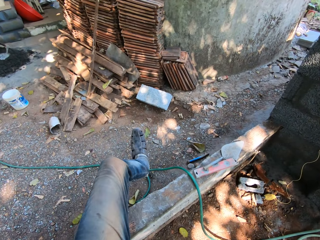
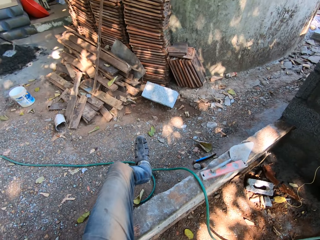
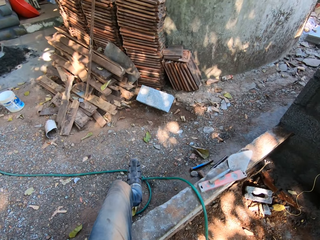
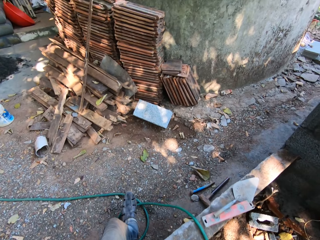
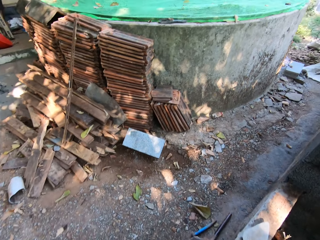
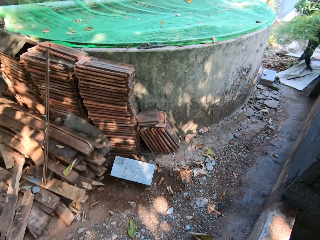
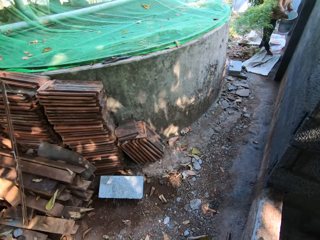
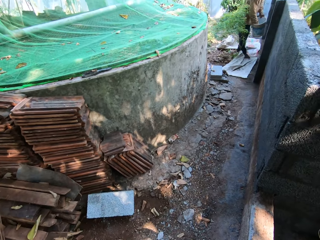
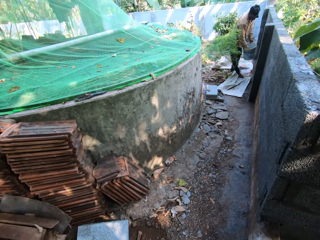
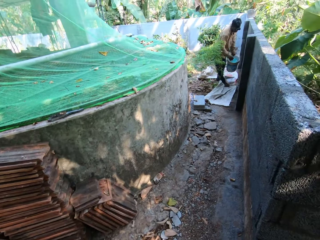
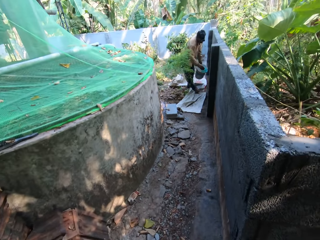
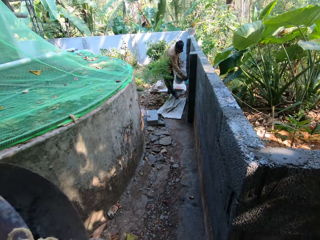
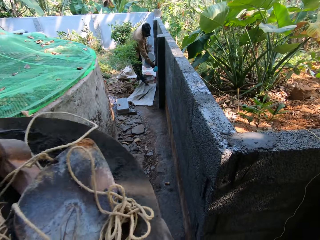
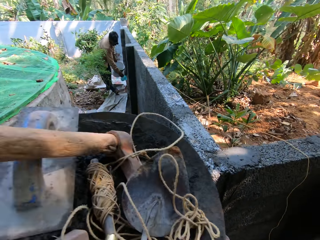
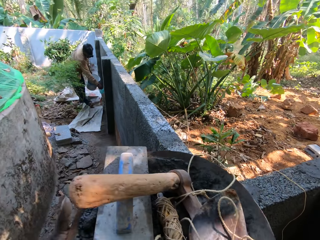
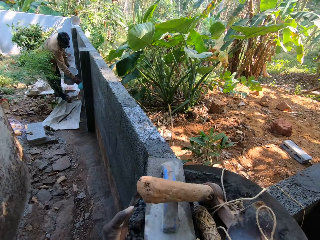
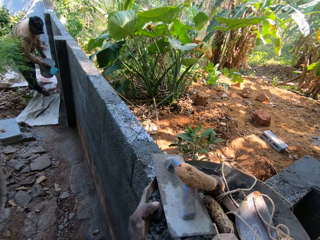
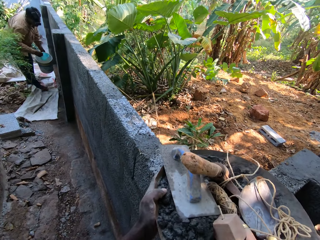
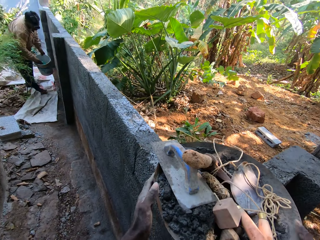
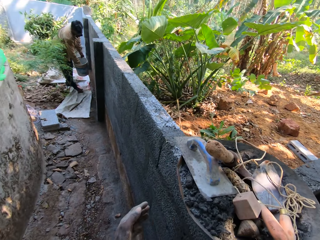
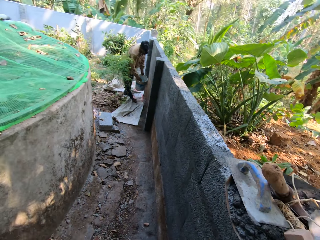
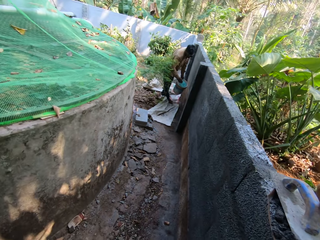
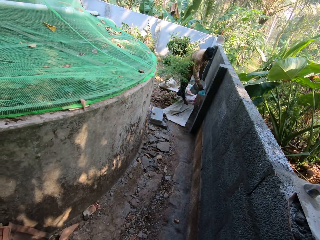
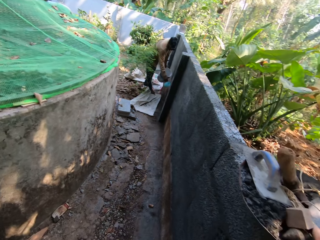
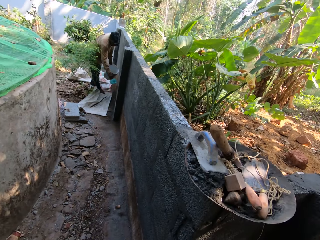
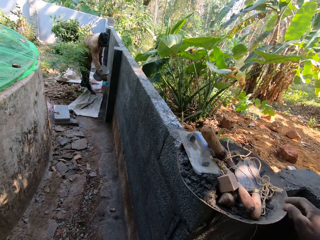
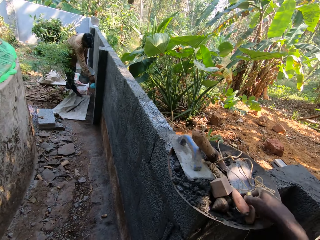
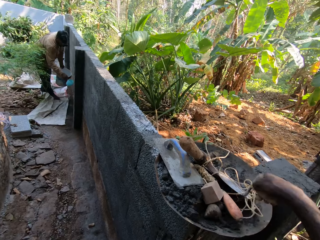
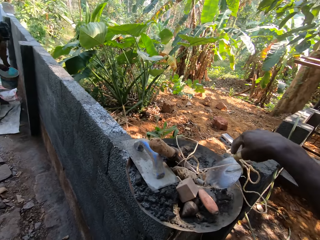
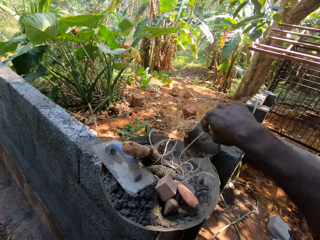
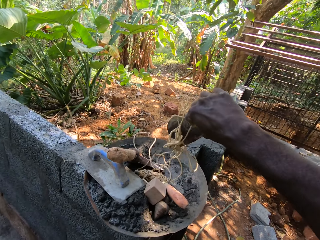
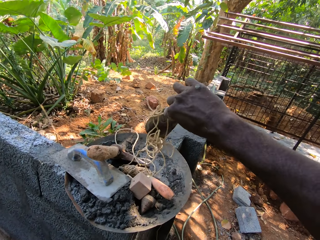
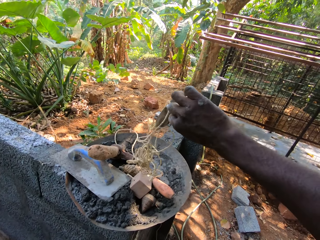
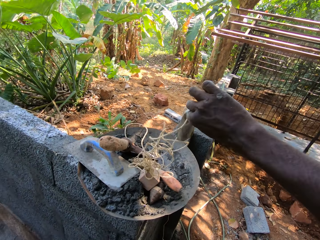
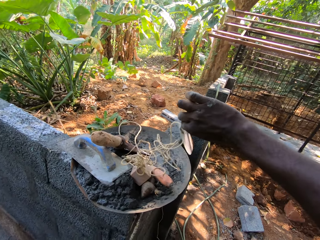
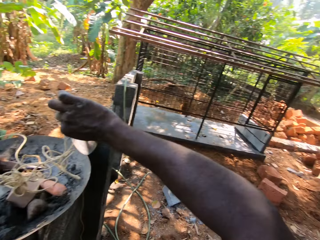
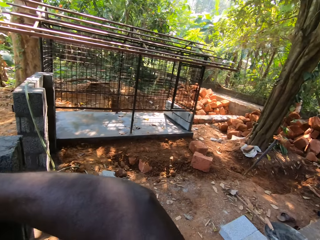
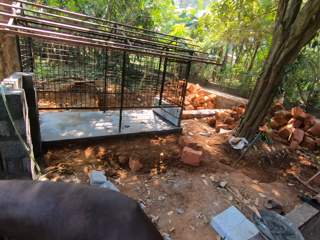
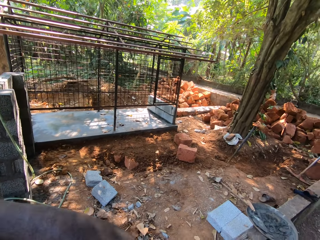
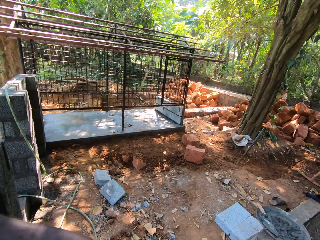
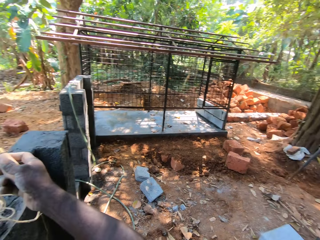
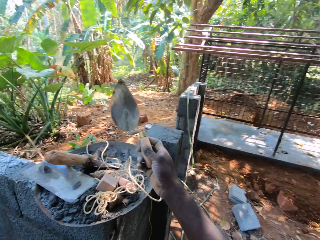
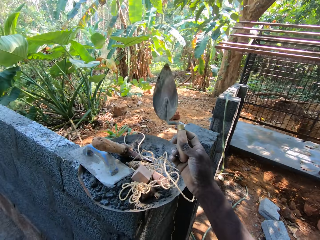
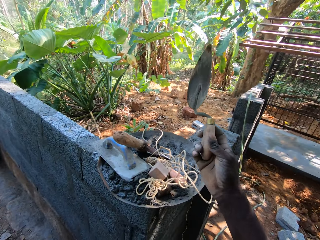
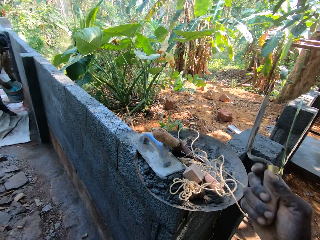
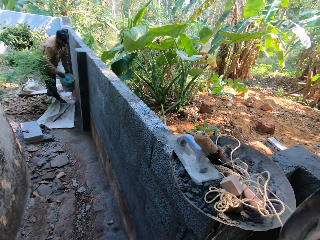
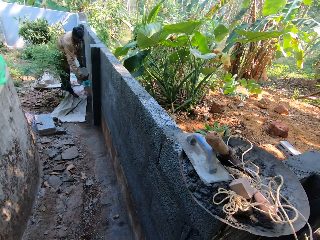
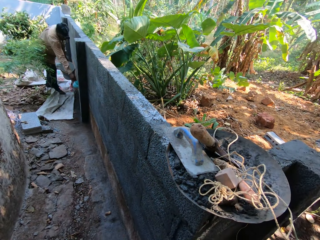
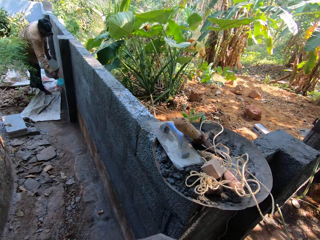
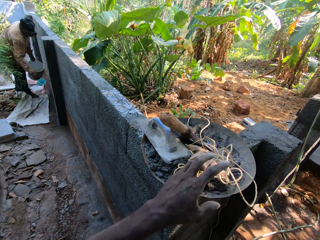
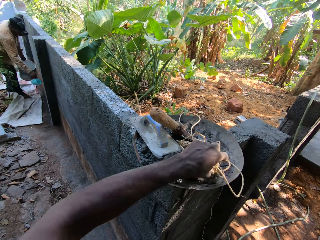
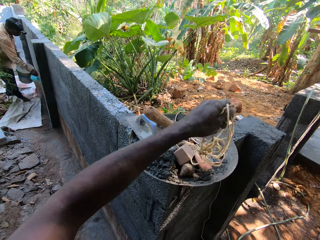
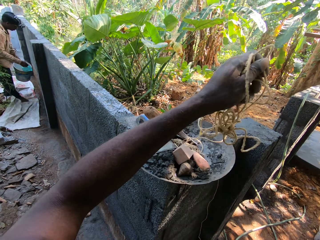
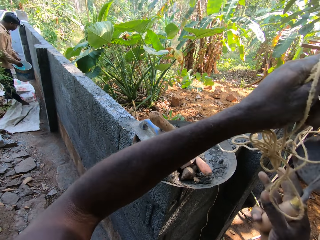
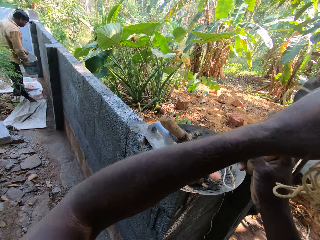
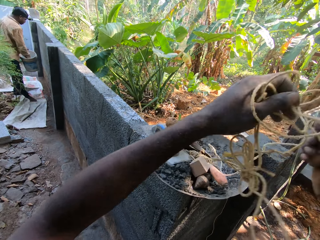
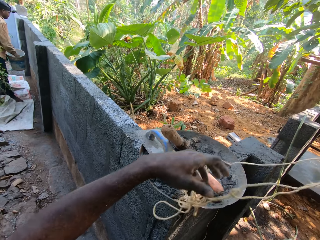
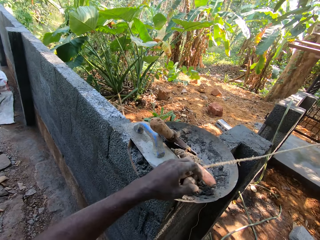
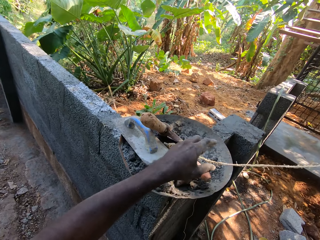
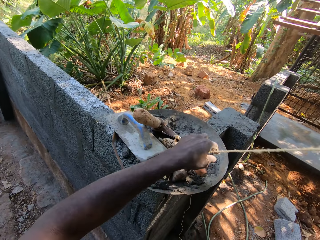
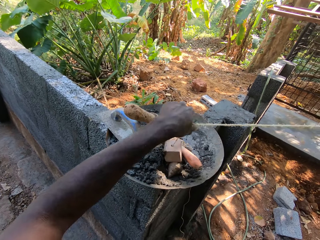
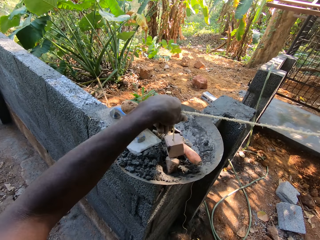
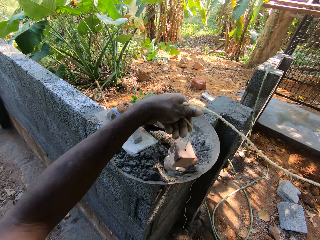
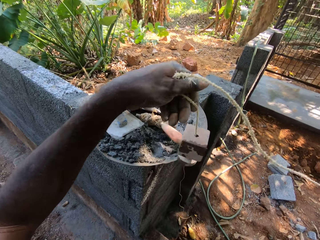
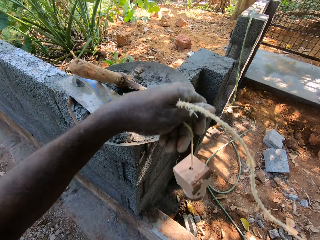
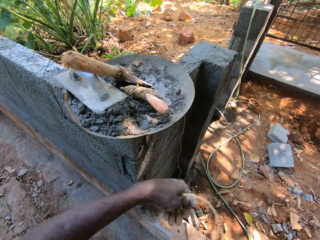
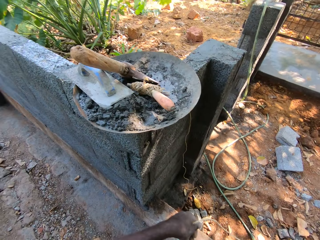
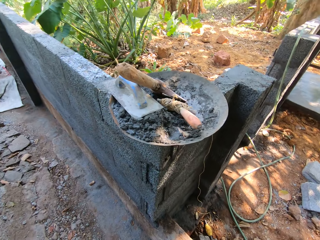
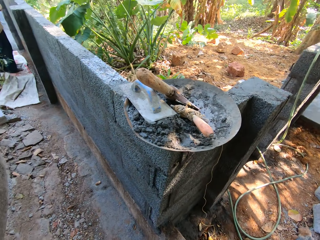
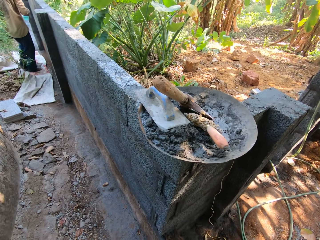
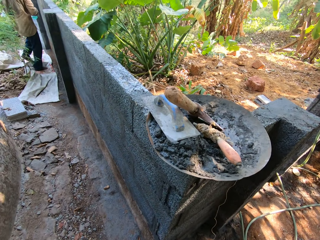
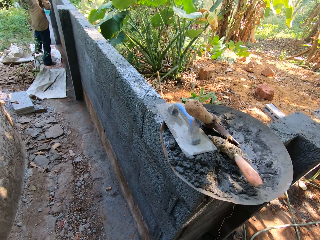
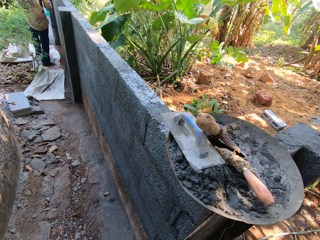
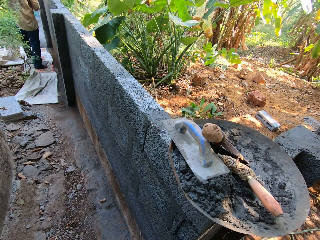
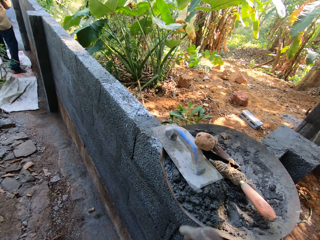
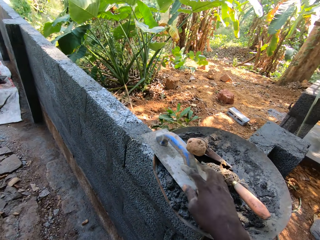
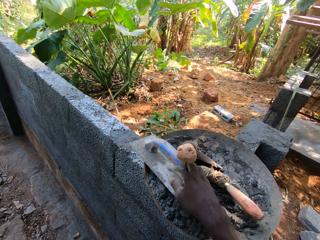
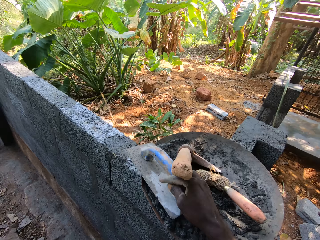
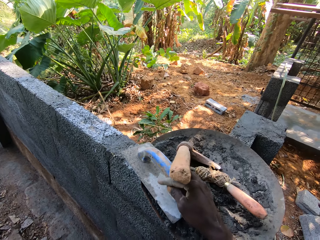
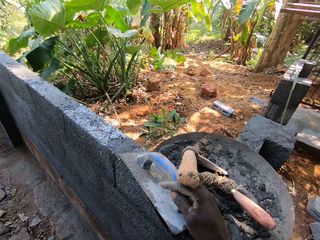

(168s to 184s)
The camera wearer drops the head pan of cement in his hands on the wall. He puts the tools on the construction brick. He picks the masonry trowel from the head pan of cement with his right hand. A person sprays the water on the wall. The camera wearer holds the trowel in the right hand. He picks the rope from the head pan of cement with his left hand and passes the rope in his left hand to his right hand. He holds the plumb bob. He picks the wooden float from the head pan of cement with his right hand.

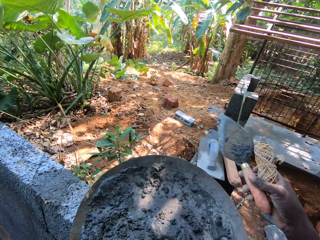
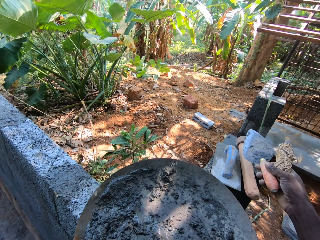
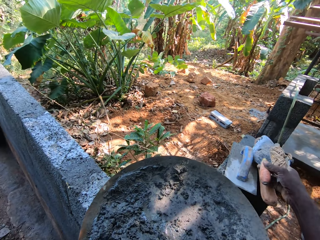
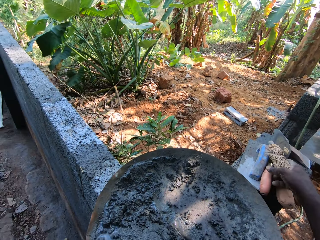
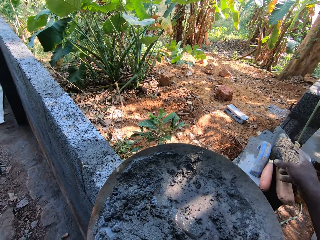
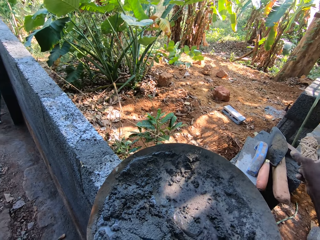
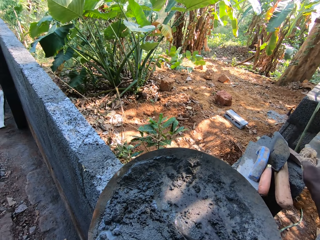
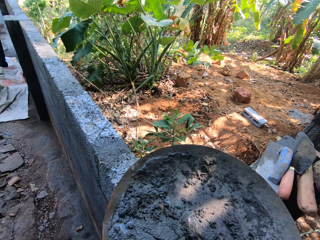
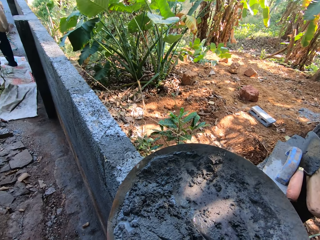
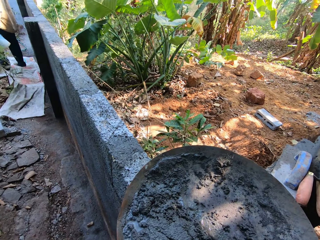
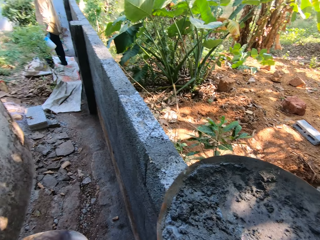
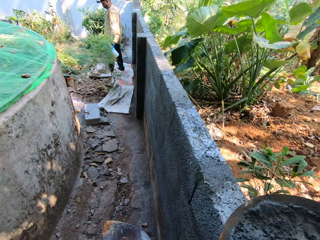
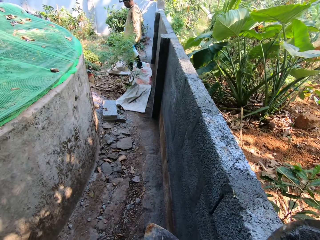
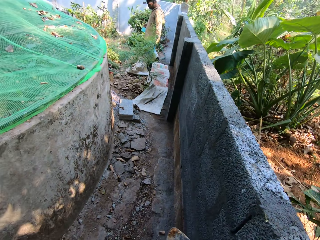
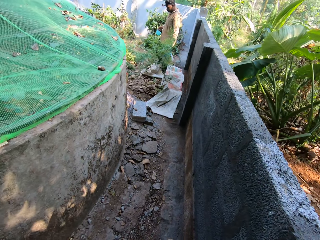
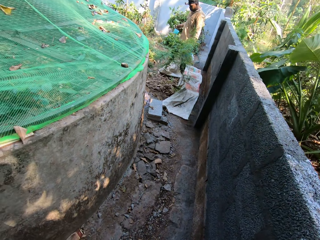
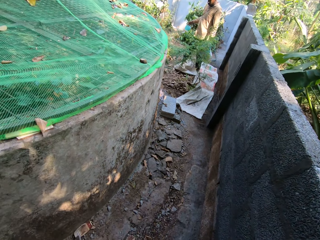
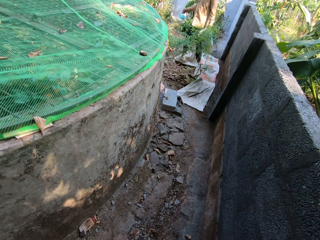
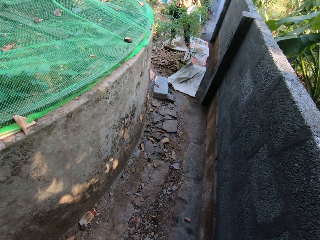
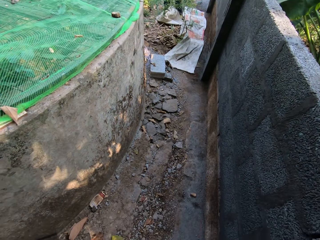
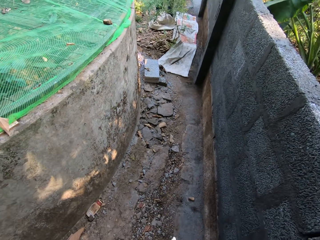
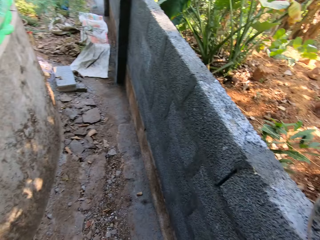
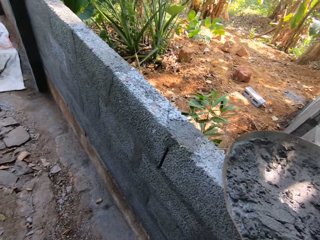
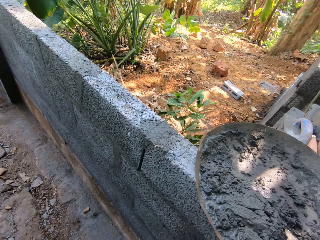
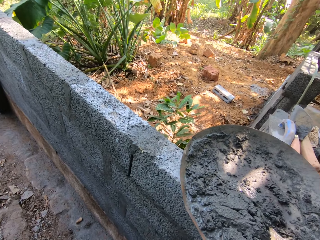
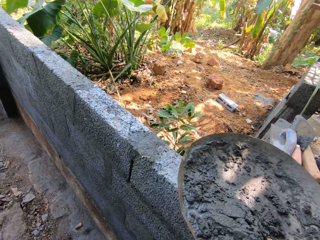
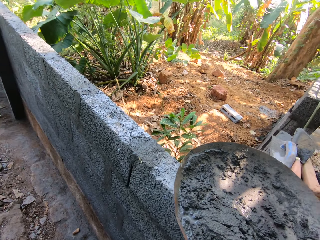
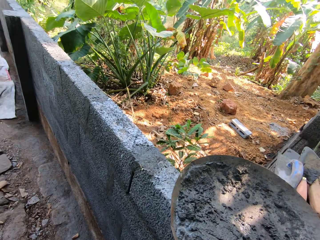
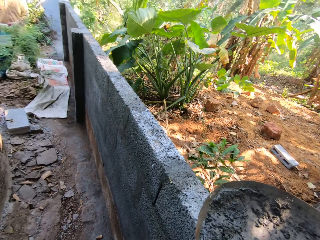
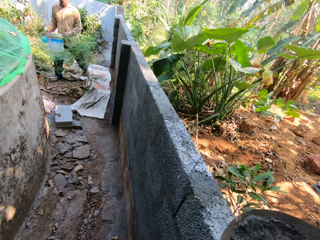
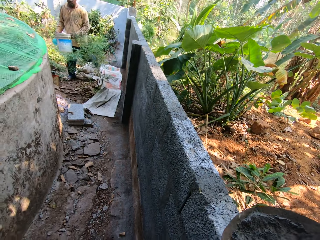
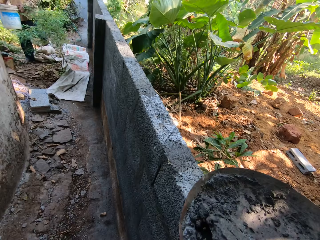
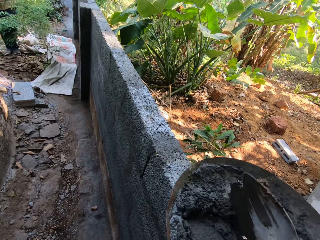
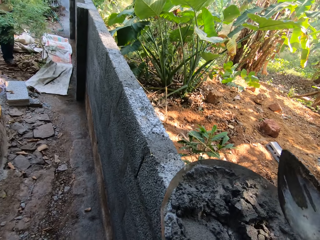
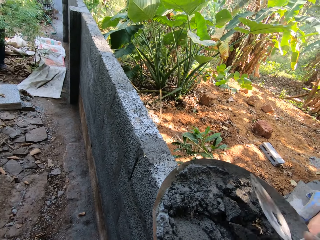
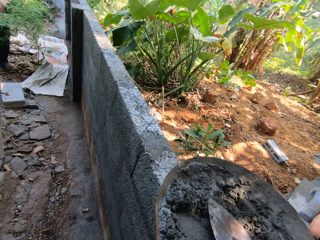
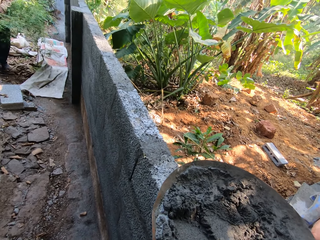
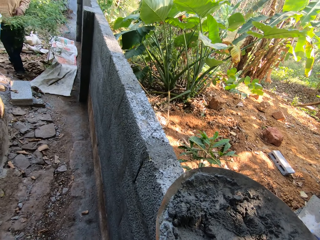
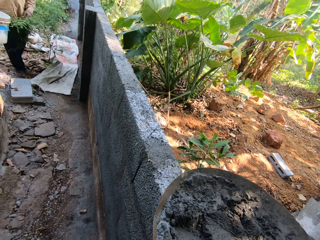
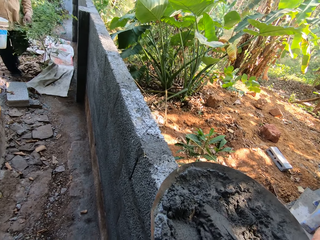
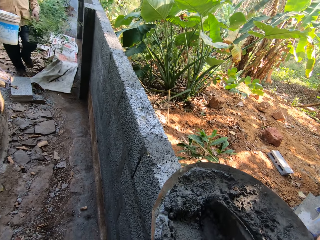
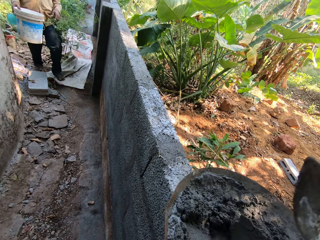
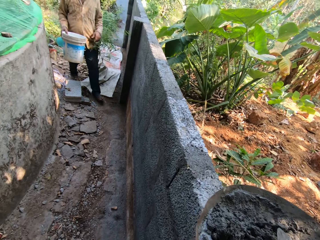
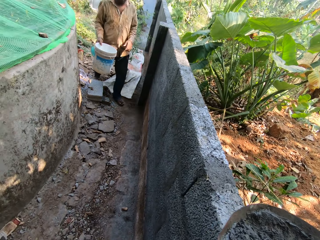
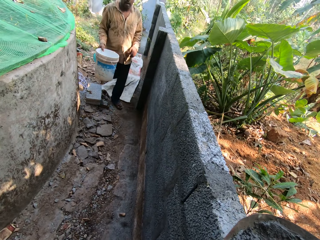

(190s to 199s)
The camera wearer drops the masonry trowel in his right hand on the wall. He drops the rope in his right hand on the wall. He interacts with a man. He turns cement in the head pan of cement with the masonry trowel in his right hand.
